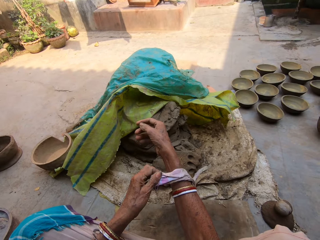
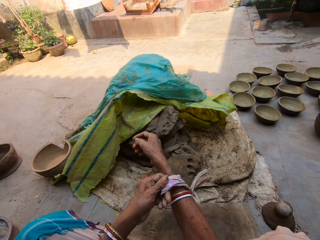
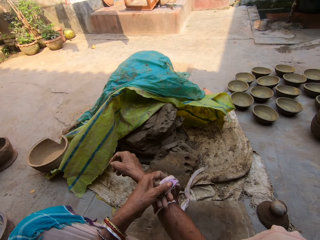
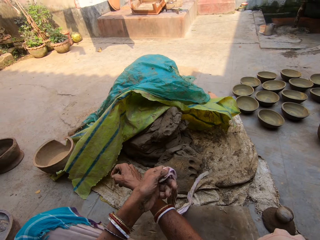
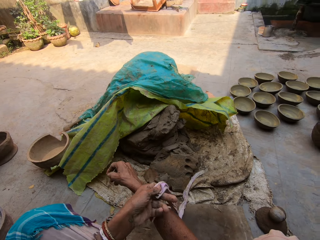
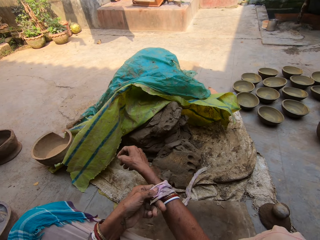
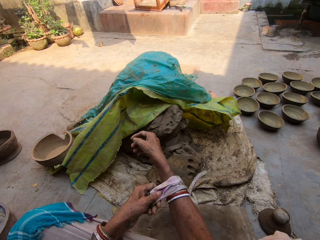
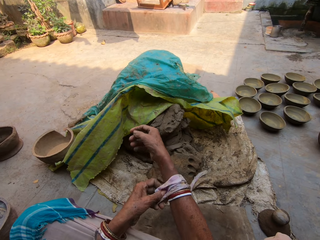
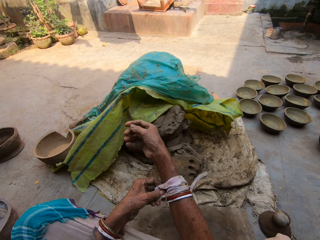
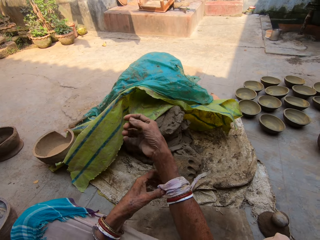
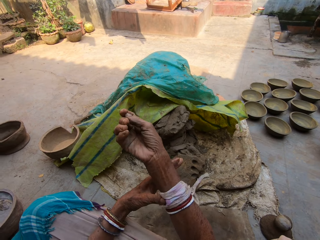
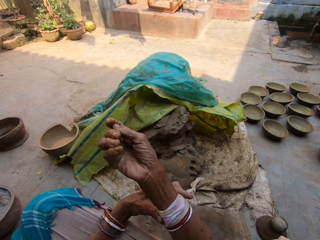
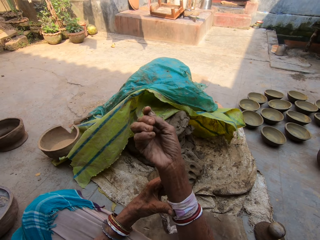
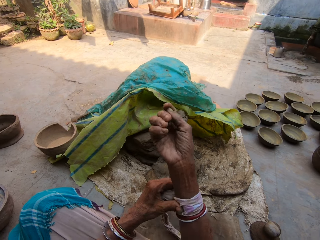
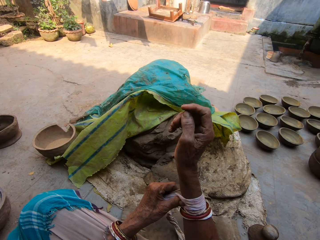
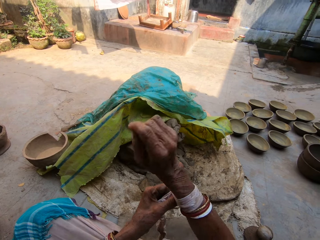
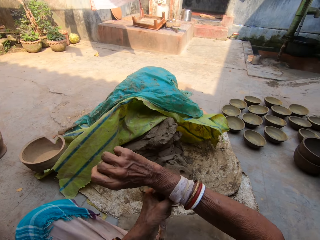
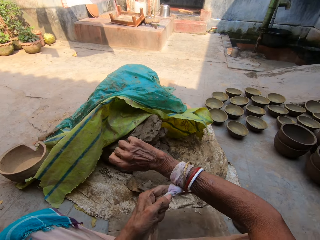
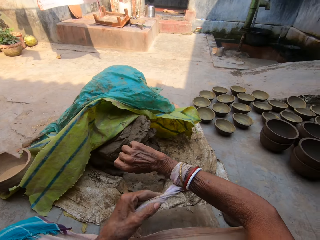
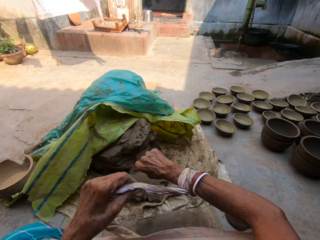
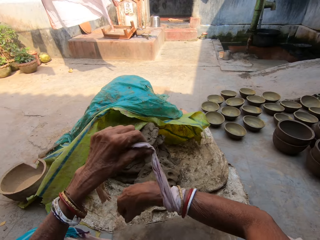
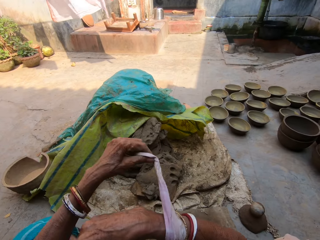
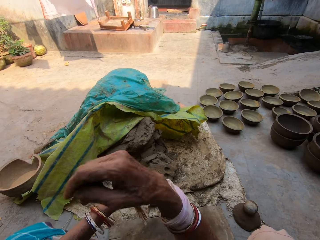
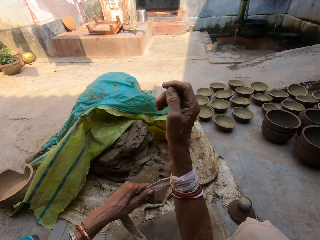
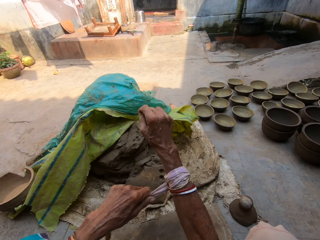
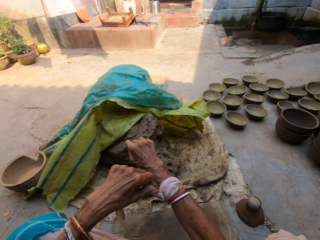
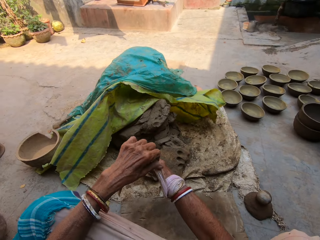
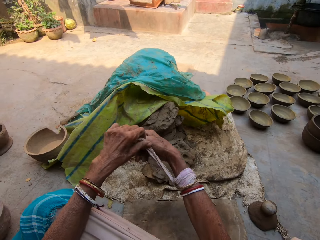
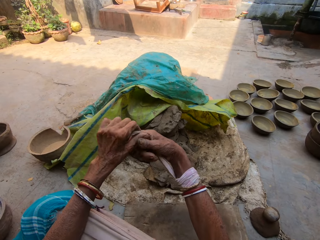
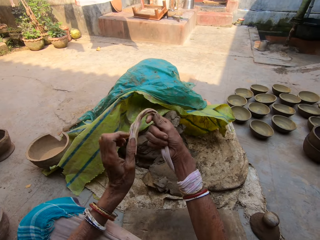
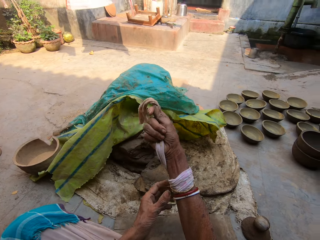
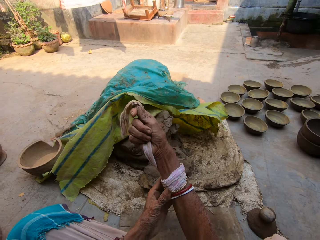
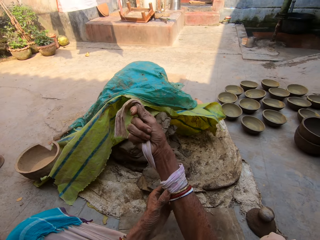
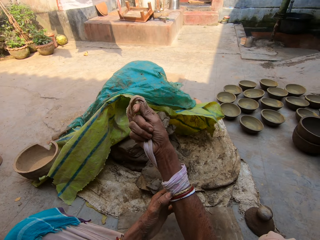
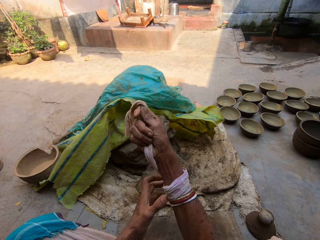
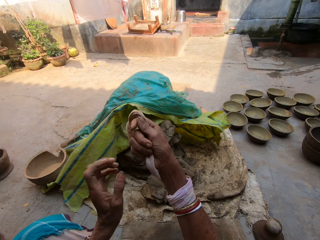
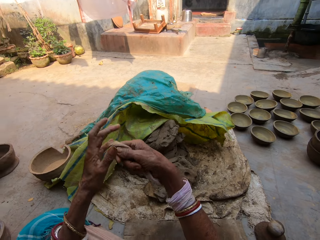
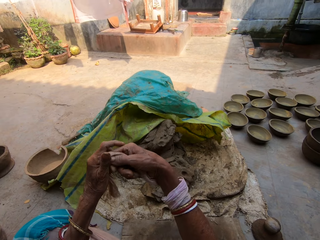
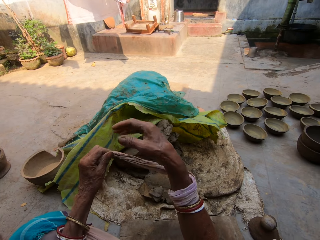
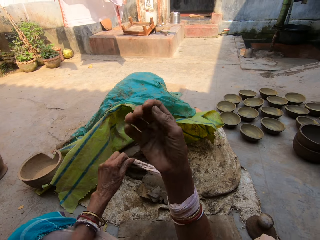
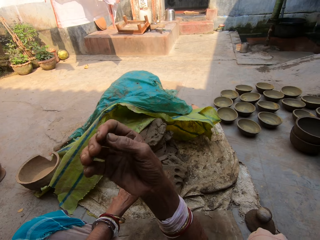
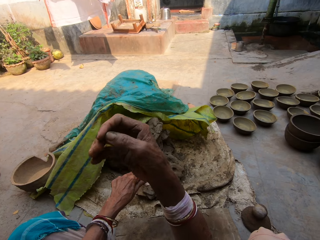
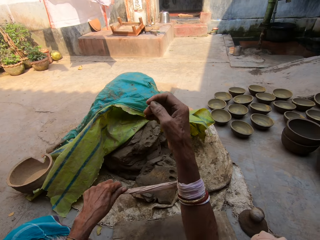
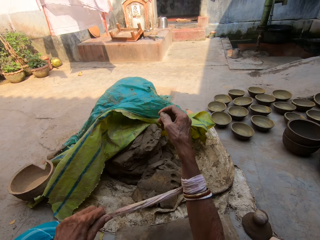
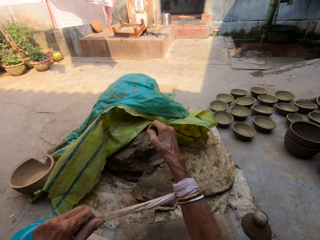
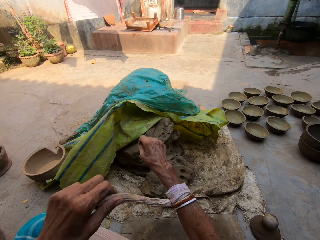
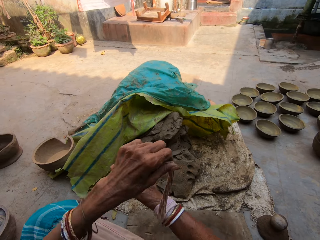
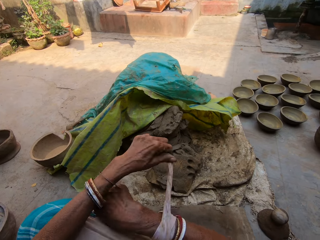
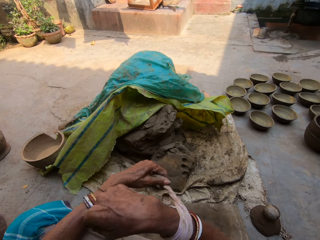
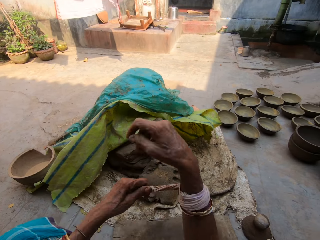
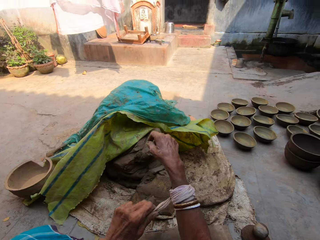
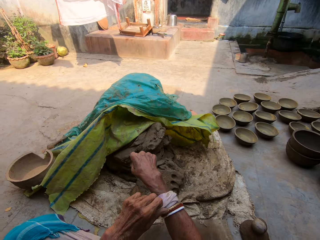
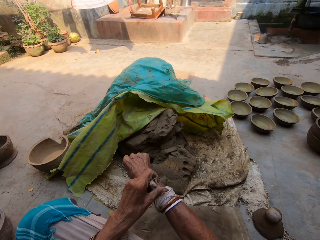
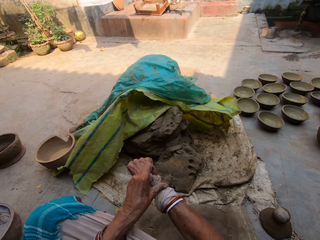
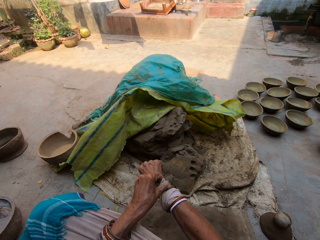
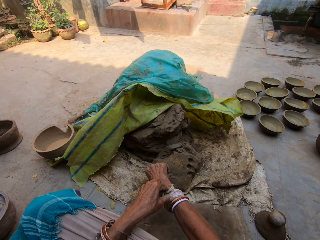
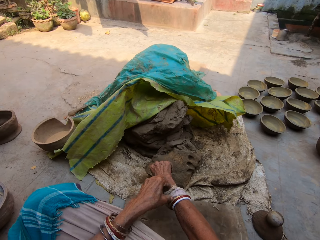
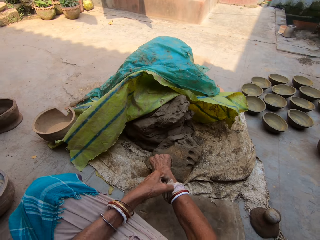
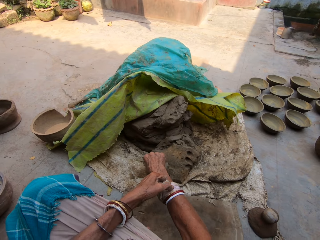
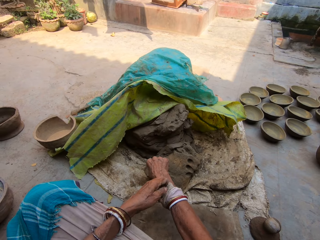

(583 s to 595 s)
The camera wearer tightens the piece of cloth on her right hand. She wraps the left hand using the piece of cloth. She moves the bangles on her hands.

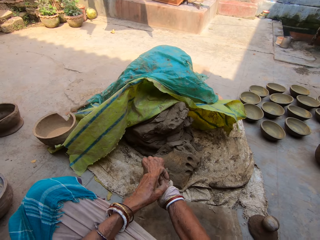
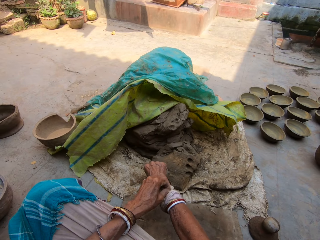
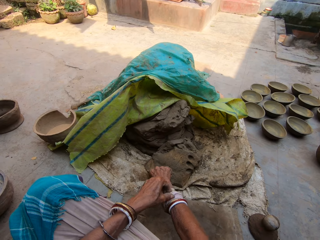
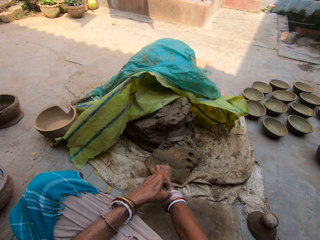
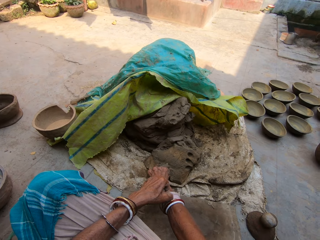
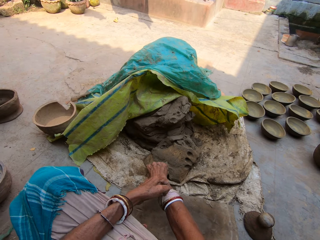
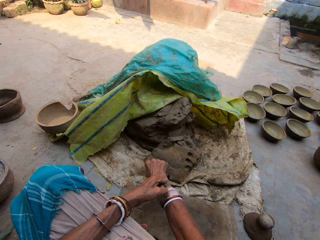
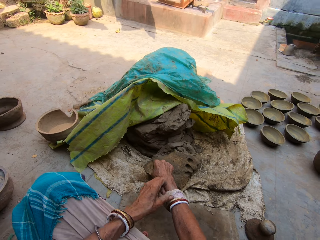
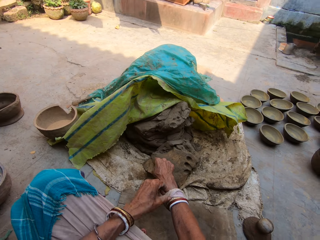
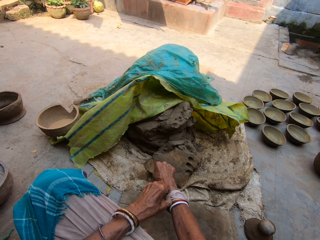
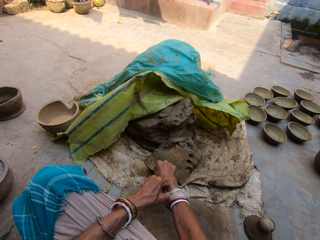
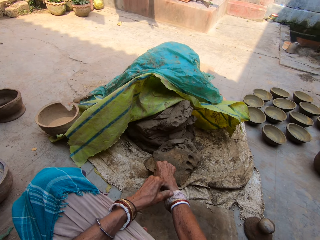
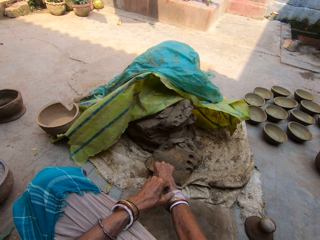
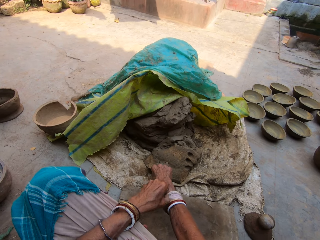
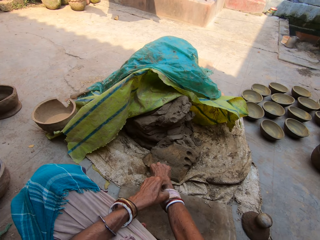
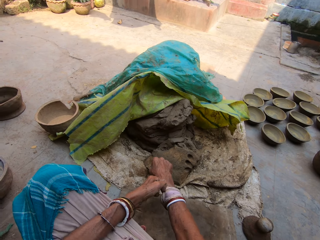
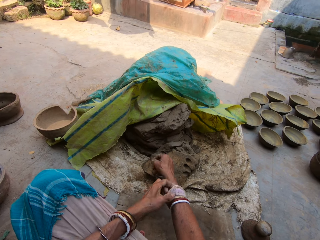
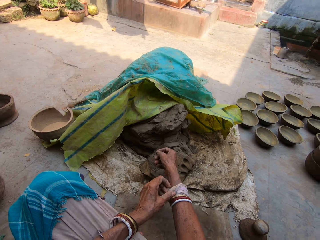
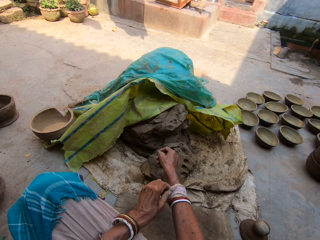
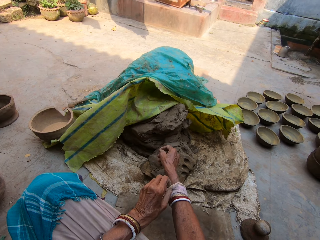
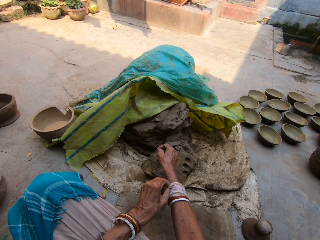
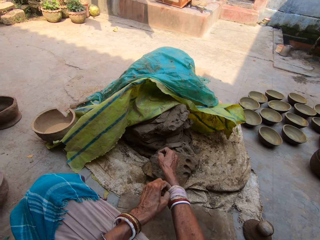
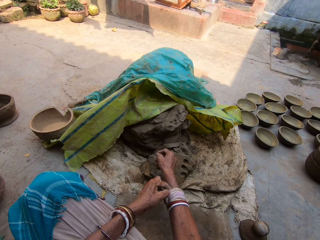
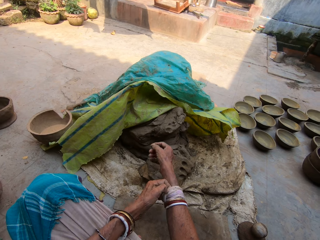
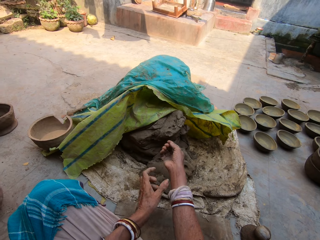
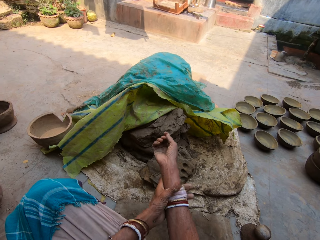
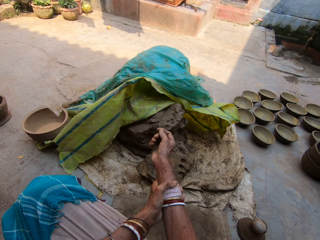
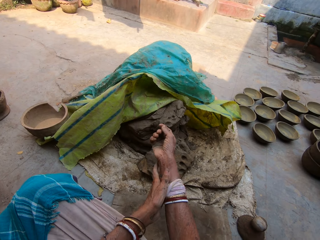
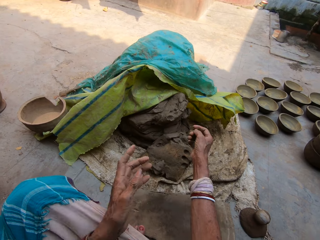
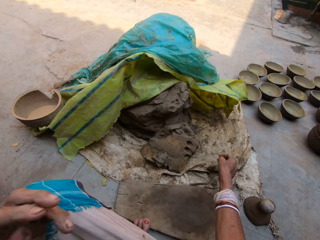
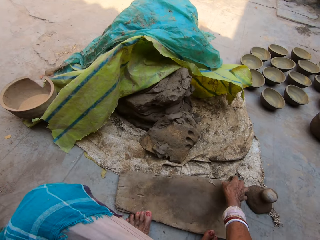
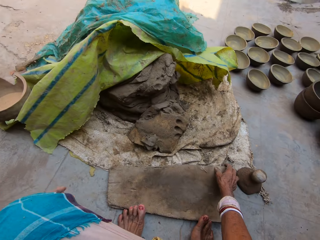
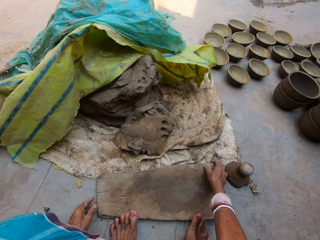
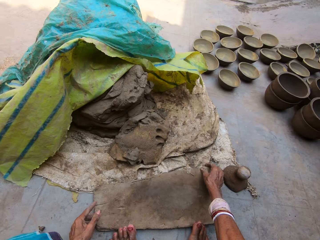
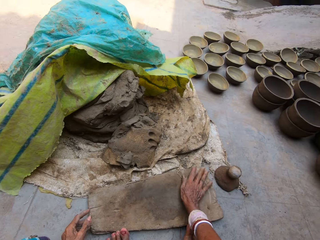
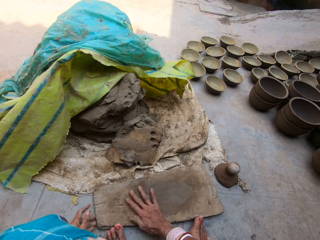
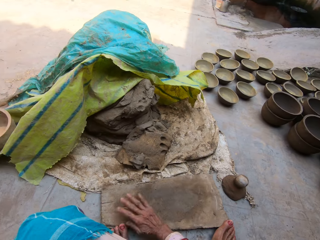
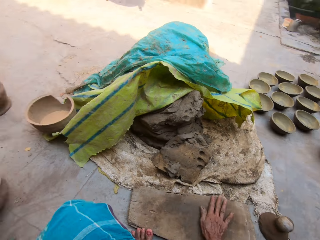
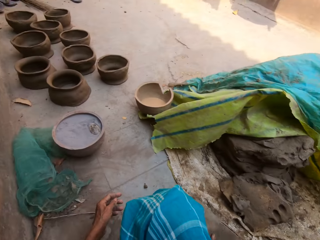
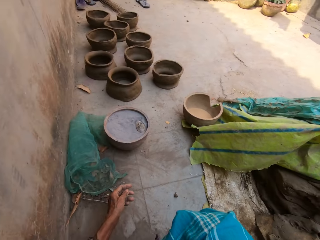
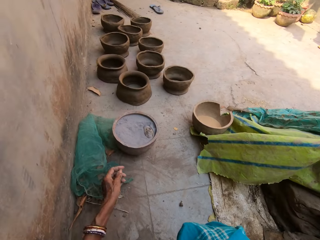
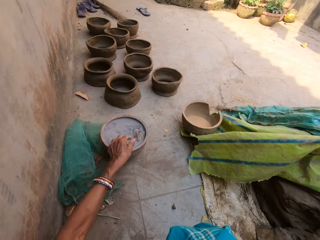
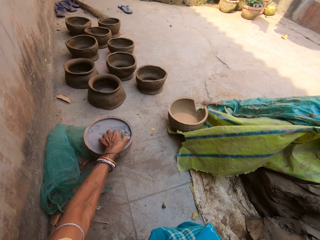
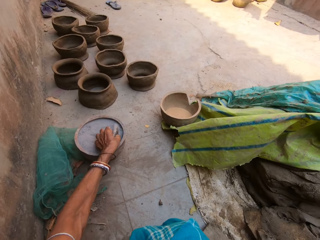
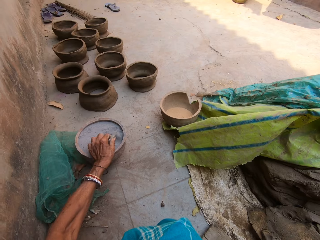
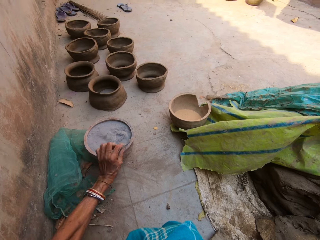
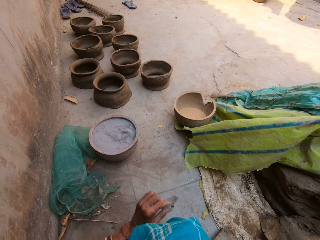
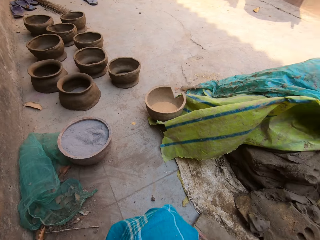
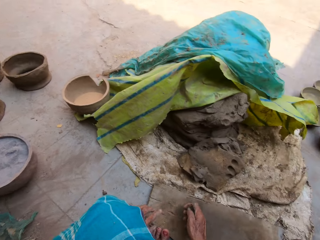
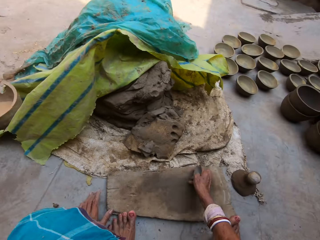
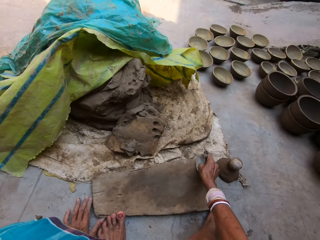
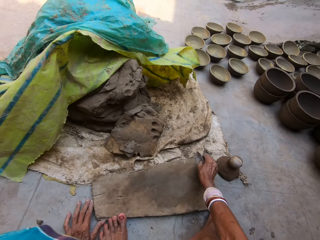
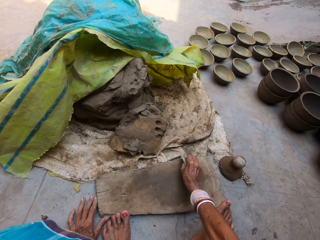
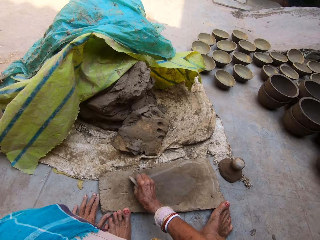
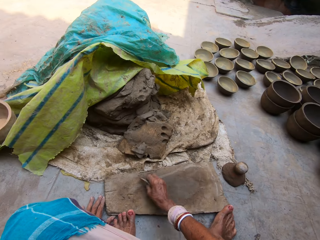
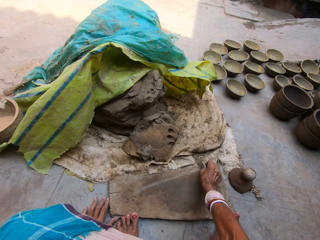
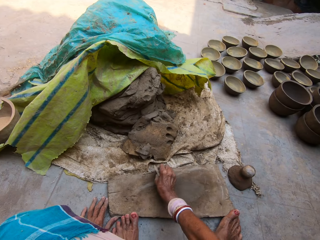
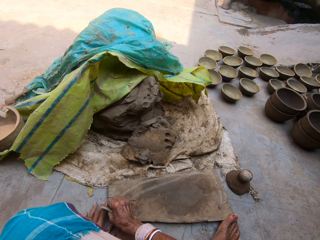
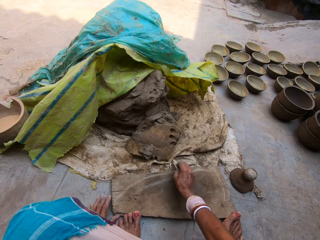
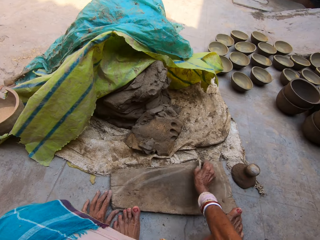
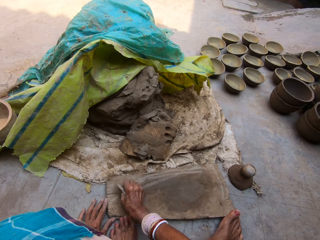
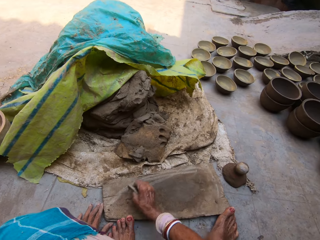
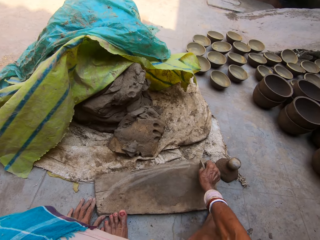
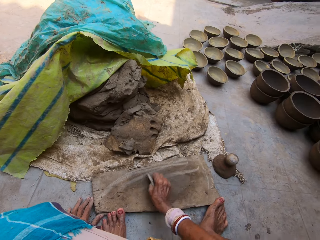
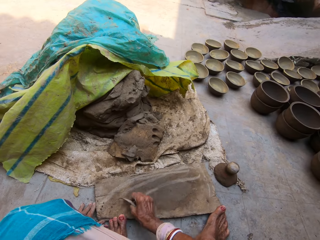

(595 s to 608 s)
The camera wearer wipes the board using the right hand. She holds the wood with her right hand. She picks up a wood razor blade or spoon with her left hand. She passes the wood razor blade to her right hand. She rubs the wood with the wood razor blade.
